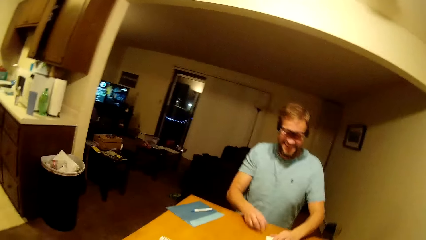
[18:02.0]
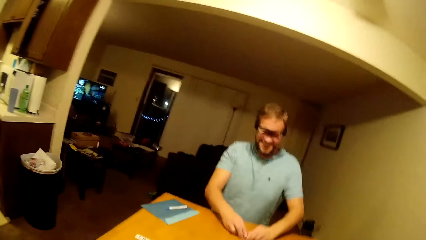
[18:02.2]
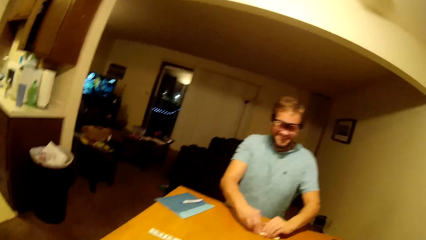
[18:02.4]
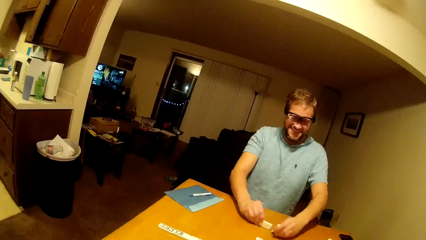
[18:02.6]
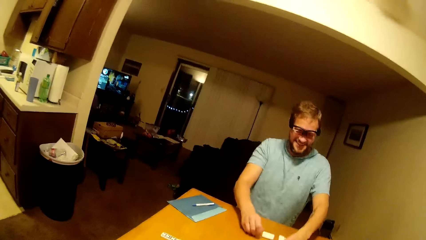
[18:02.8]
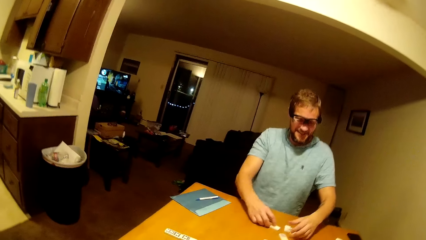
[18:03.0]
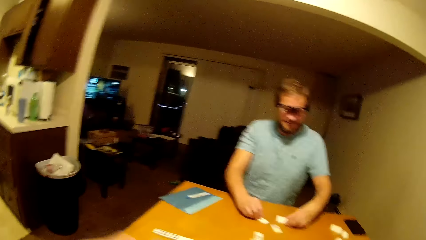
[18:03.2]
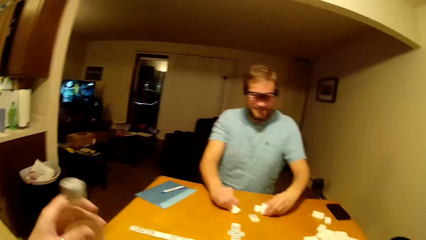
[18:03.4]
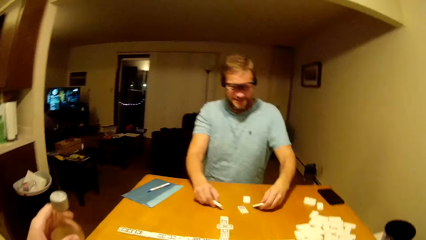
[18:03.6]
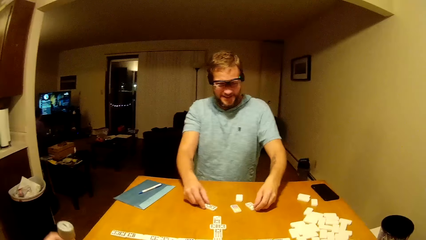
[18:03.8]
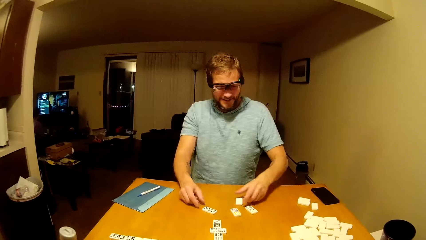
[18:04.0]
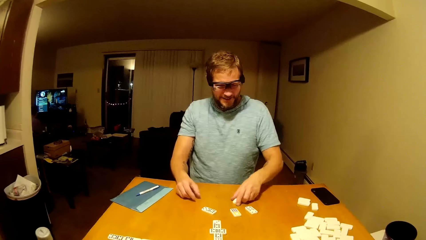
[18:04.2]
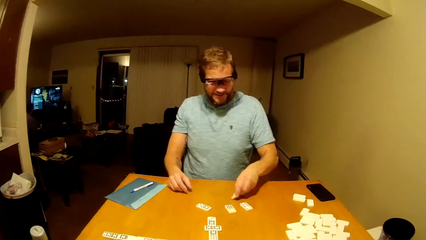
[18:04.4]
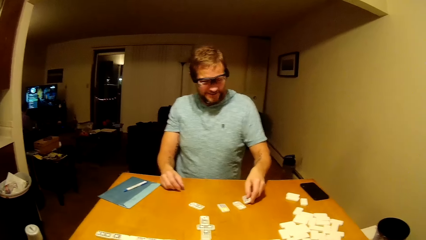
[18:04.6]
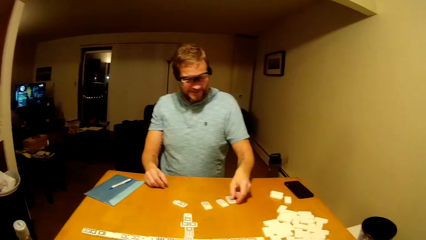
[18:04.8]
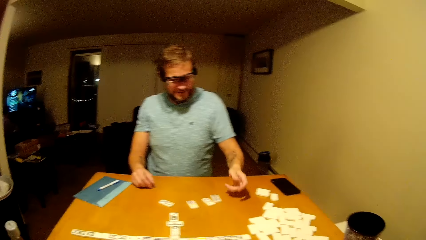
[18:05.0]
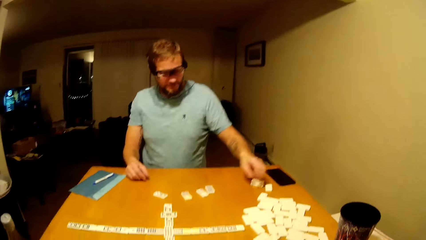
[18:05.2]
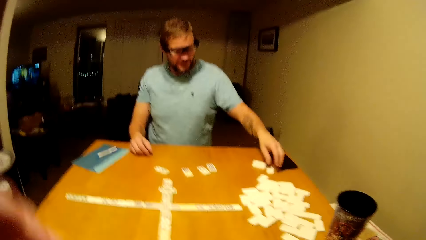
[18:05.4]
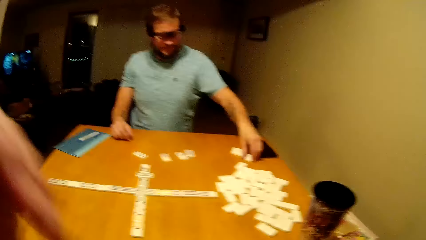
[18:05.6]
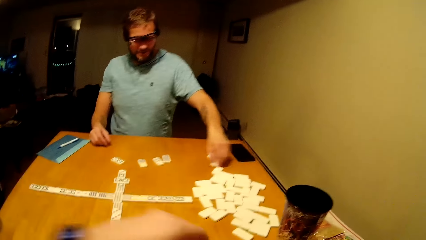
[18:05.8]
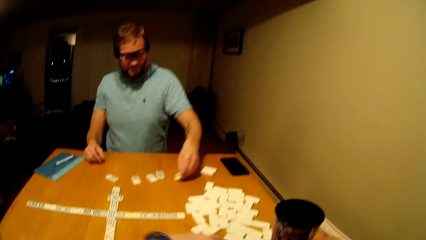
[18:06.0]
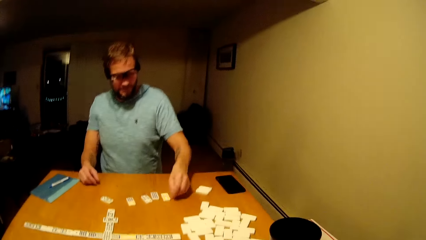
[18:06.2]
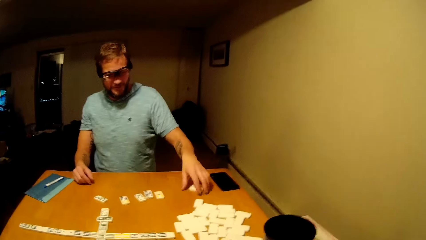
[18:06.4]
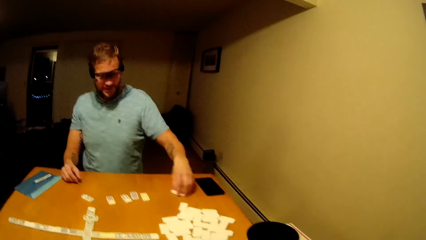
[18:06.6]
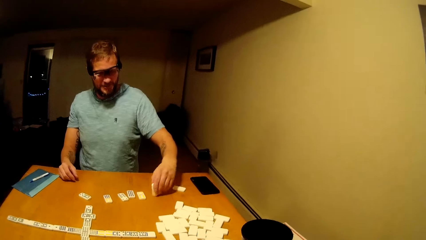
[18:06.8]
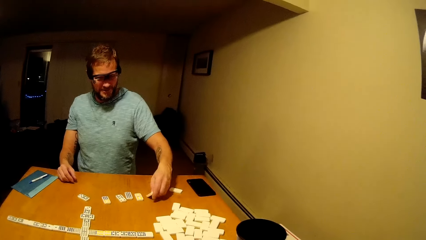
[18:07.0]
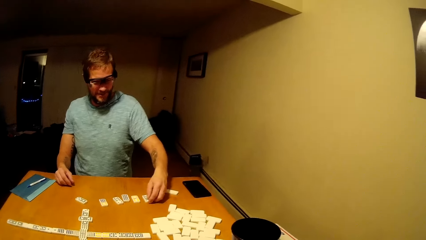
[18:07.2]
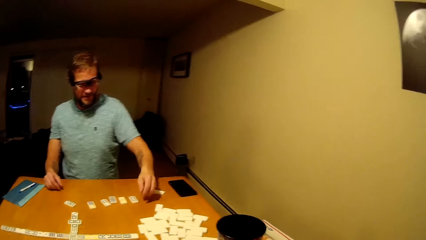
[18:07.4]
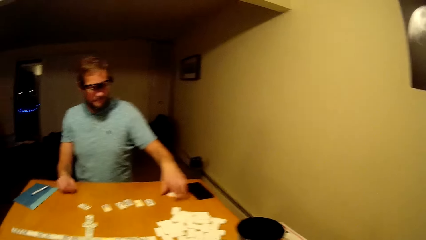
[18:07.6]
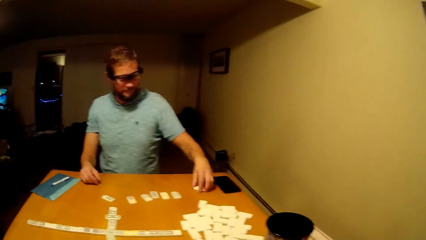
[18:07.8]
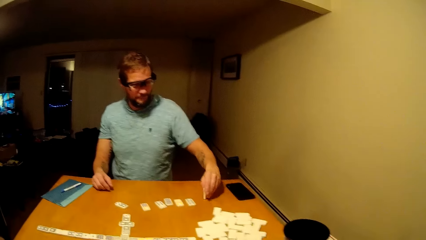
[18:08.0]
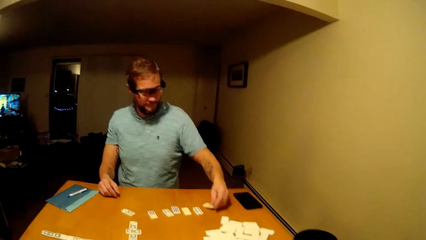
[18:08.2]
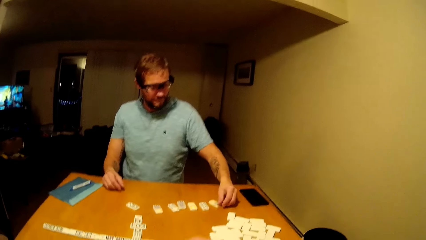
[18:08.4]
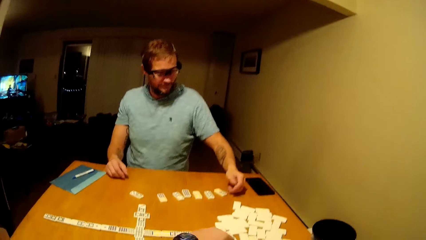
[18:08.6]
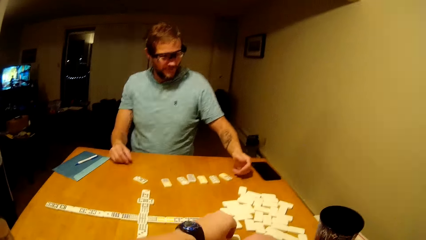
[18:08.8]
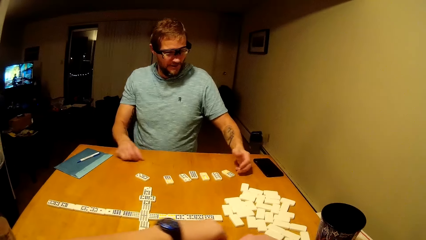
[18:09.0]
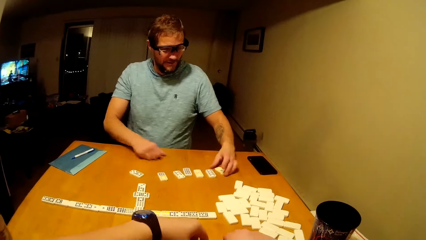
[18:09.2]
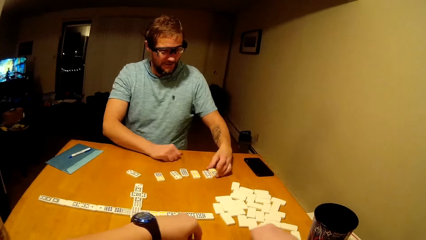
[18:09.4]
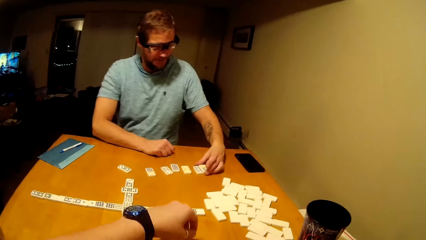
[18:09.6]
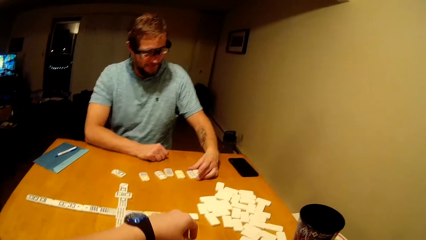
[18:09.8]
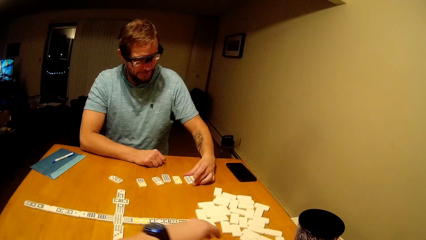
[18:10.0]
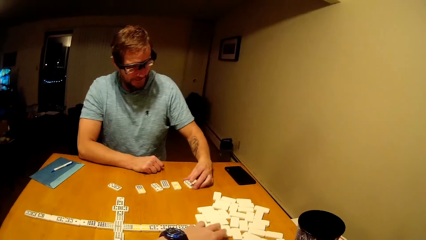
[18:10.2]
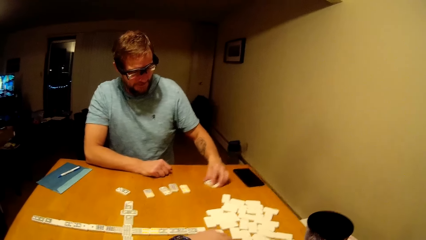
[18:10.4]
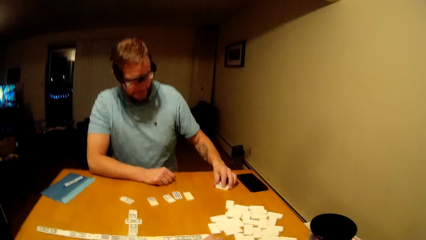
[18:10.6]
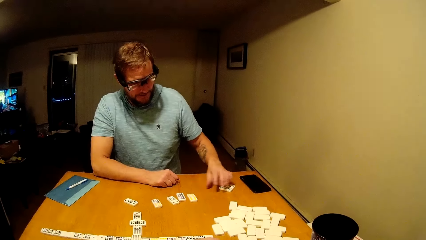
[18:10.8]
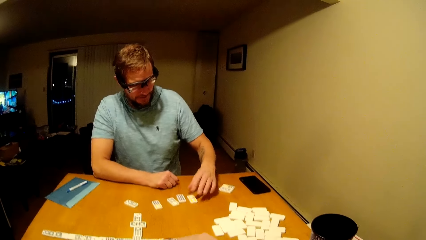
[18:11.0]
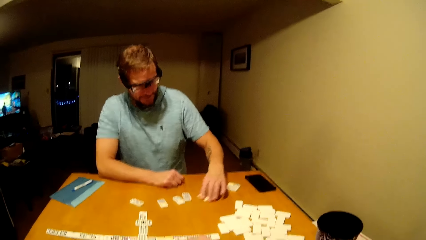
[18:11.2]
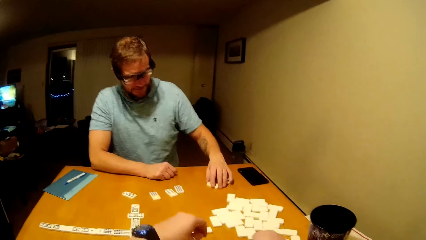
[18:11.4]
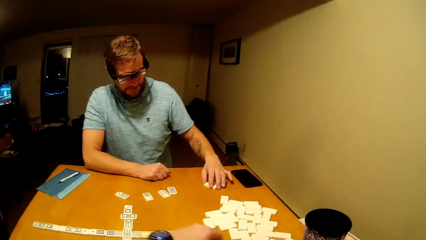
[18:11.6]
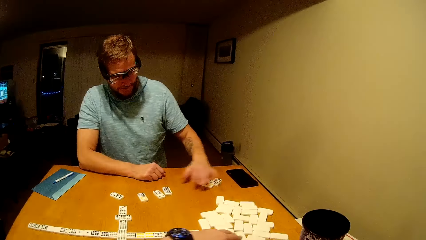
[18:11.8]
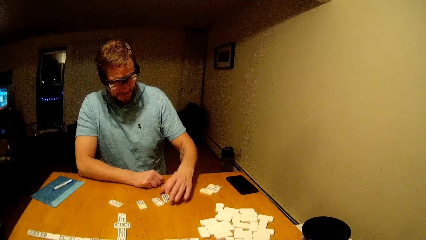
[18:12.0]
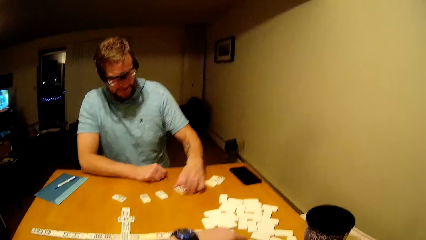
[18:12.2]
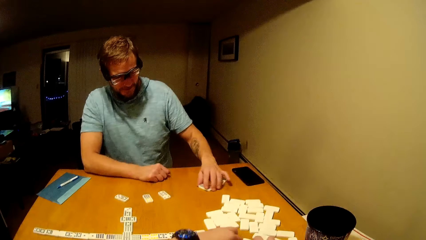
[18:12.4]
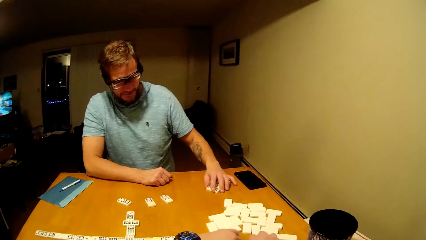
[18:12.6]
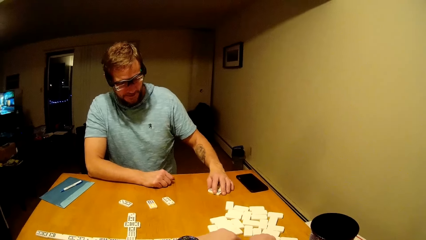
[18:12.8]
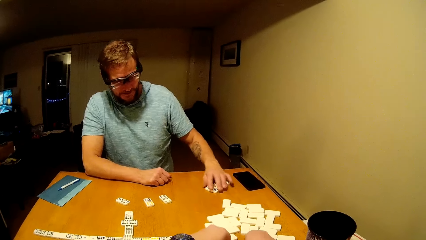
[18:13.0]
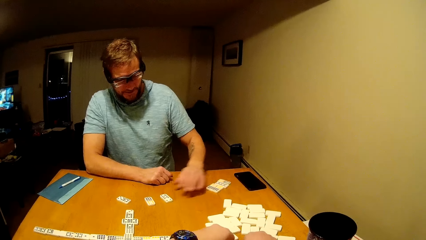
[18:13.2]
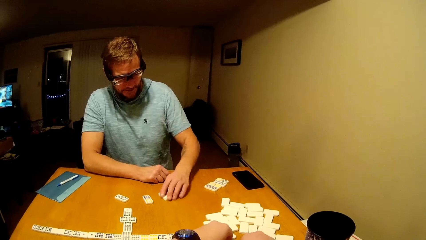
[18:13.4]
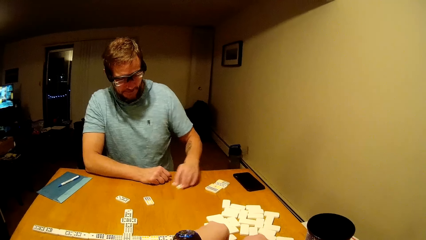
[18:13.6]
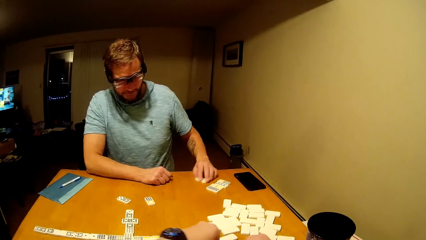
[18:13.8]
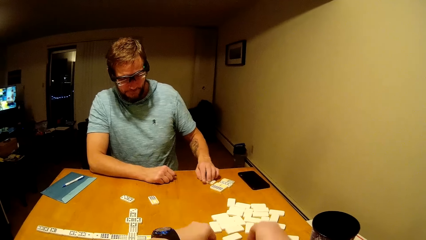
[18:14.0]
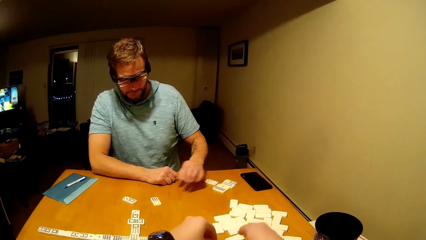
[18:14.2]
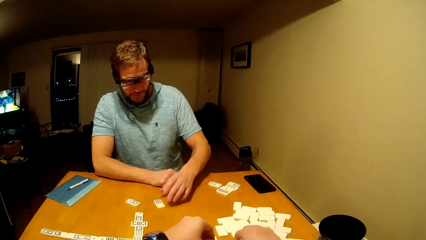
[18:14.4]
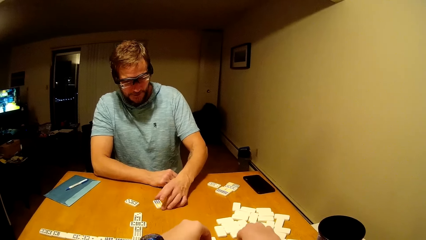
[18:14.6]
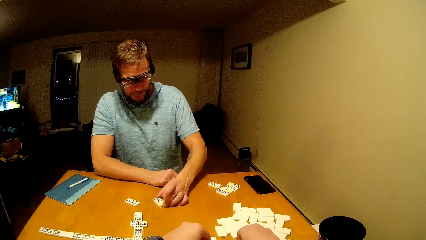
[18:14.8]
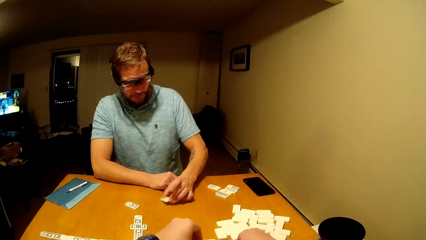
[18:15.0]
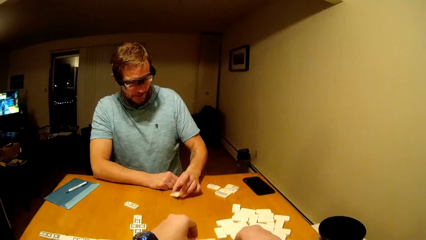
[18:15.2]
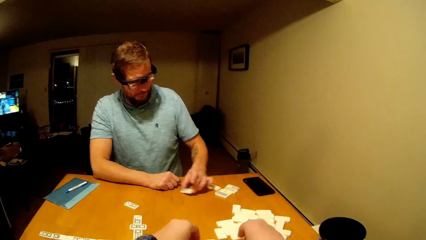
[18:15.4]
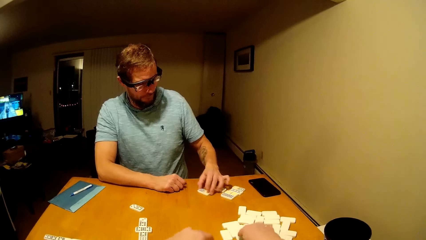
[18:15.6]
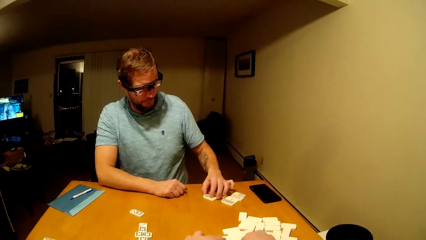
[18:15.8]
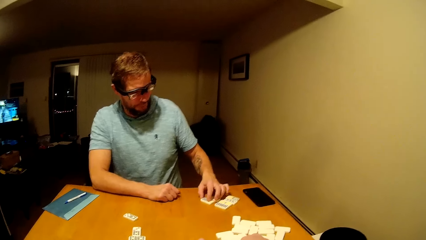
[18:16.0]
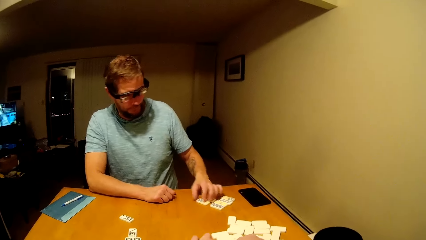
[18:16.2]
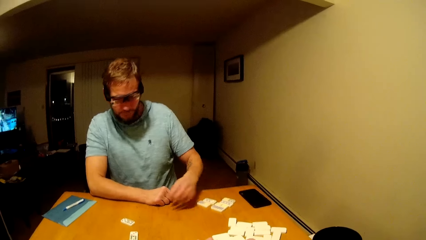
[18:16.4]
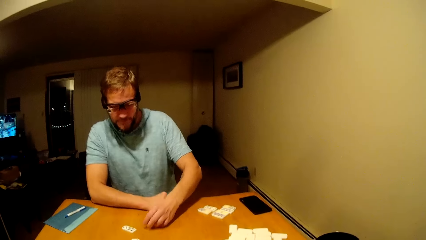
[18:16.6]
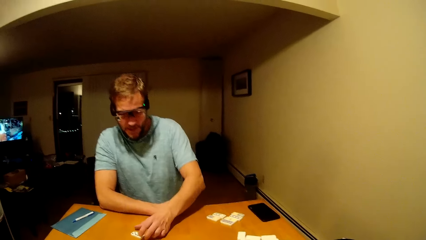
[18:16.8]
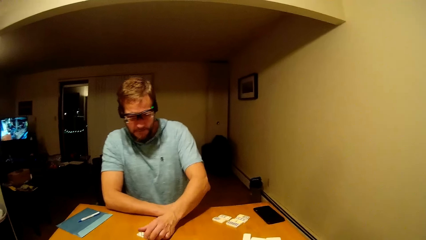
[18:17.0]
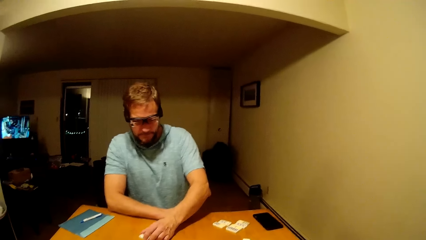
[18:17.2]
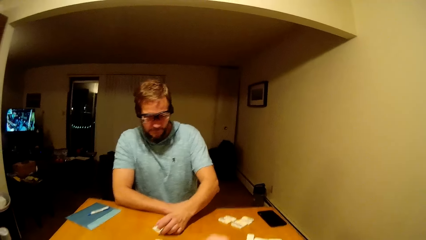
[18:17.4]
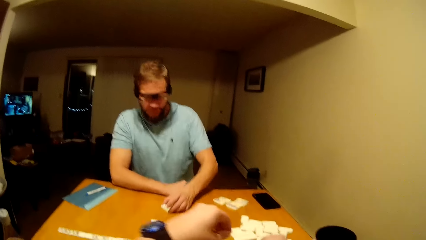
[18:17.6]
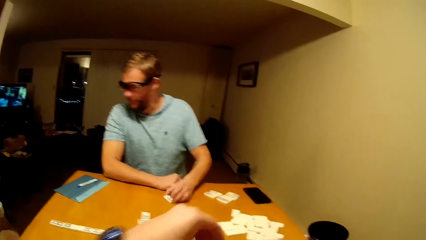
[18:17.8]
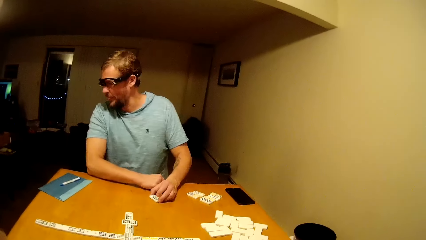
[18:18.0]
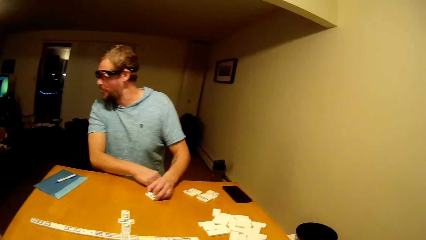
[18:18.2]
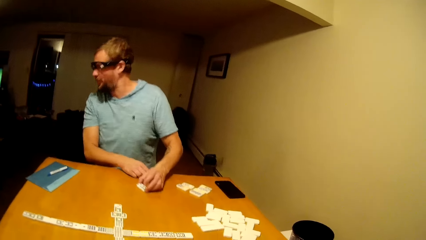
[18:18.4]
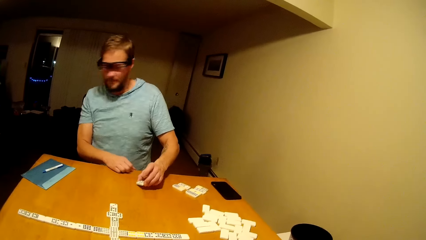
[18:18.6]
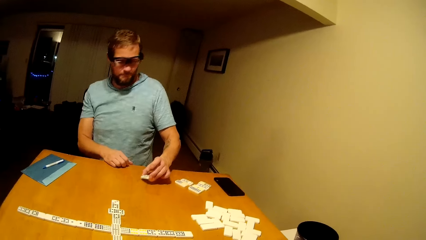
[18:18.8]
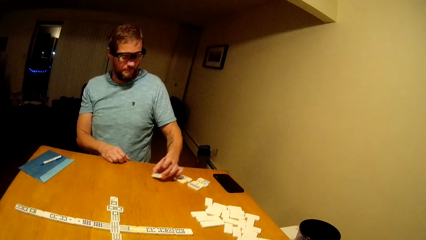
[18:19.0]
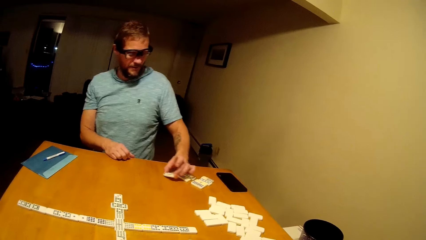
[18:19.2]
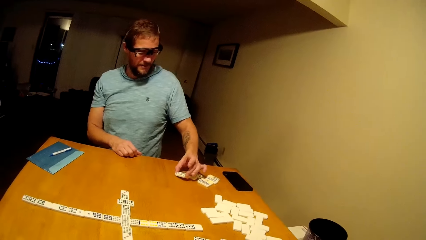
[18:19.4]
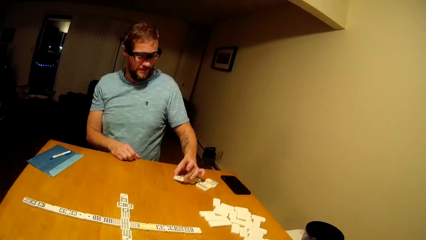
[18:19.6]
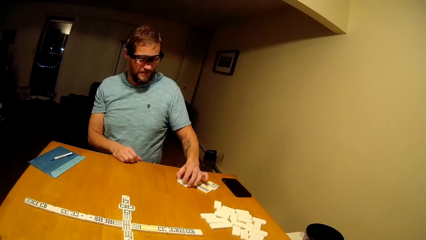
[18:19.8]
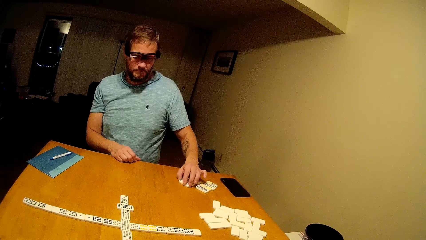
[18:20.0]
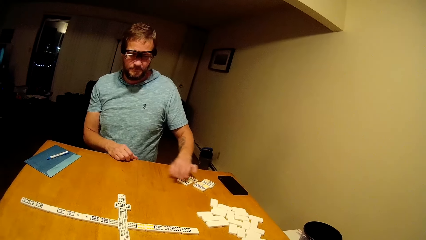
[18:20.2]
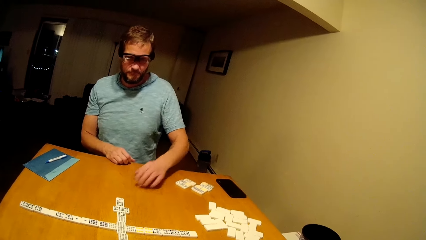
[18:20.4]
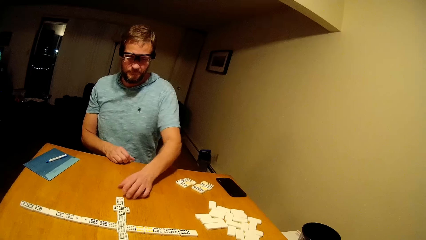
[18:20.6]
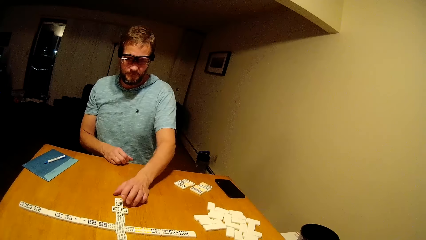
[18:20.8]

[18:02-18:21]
A man holds dice. The man arranges the dice from the table. The camera wearer arranges the dice on the table. They play mahjong. The man plays mahjong. The camera wearer plays mahjong.
